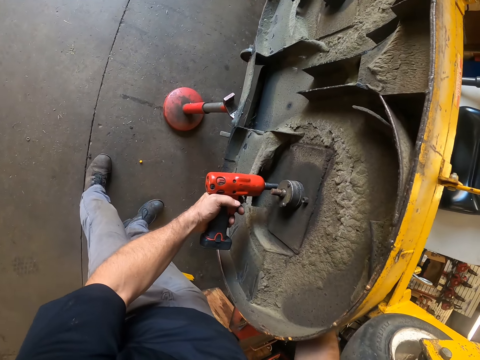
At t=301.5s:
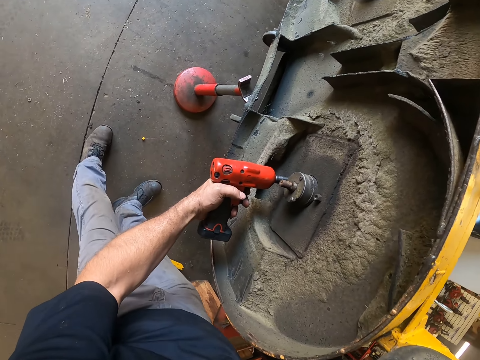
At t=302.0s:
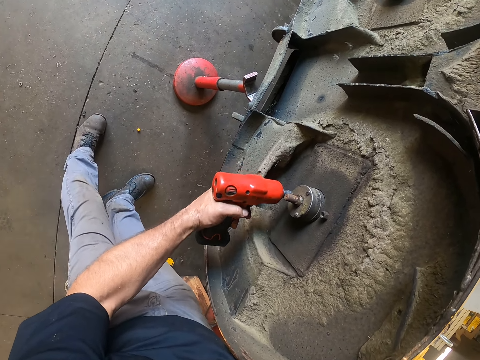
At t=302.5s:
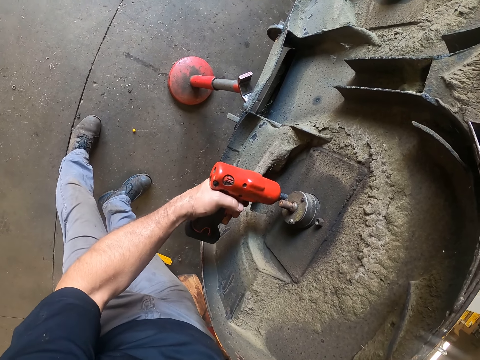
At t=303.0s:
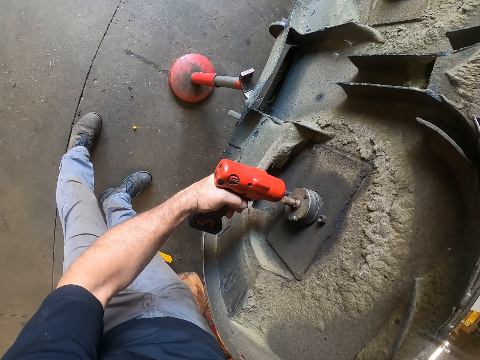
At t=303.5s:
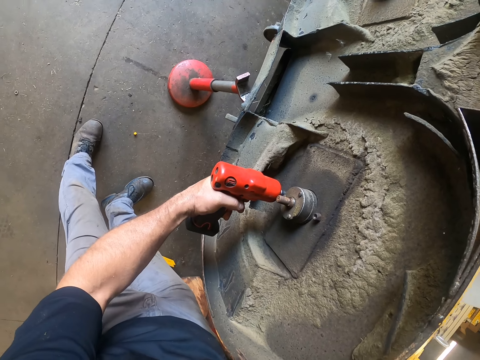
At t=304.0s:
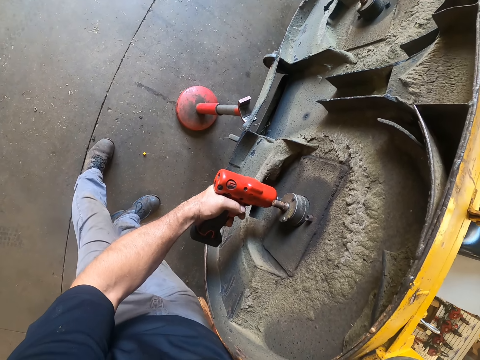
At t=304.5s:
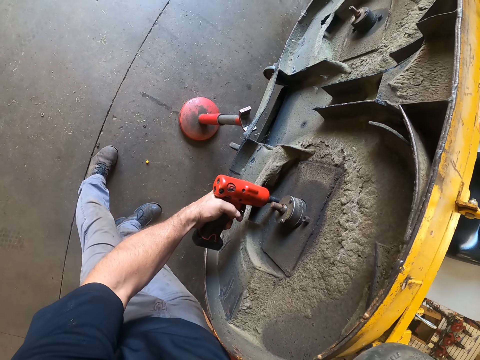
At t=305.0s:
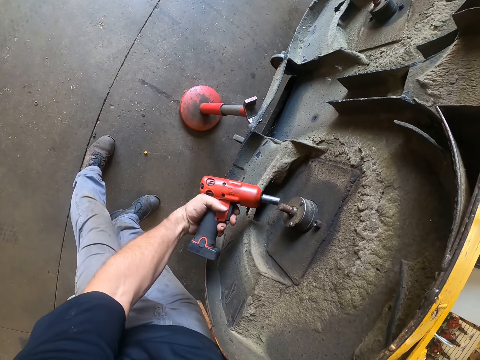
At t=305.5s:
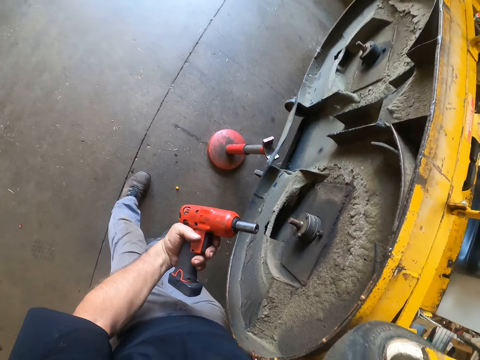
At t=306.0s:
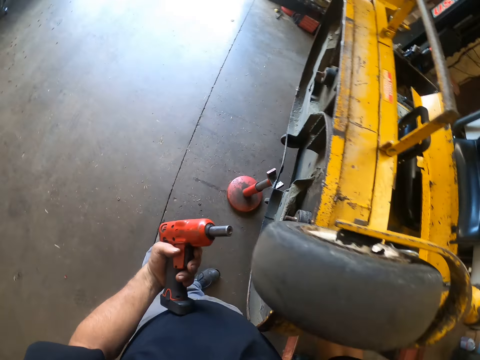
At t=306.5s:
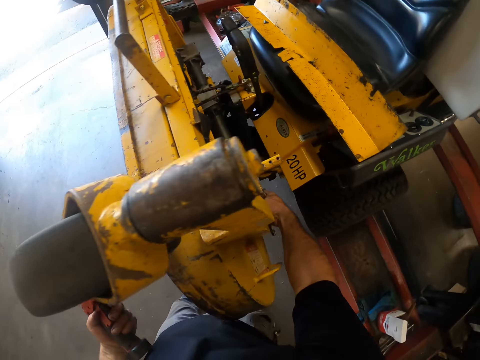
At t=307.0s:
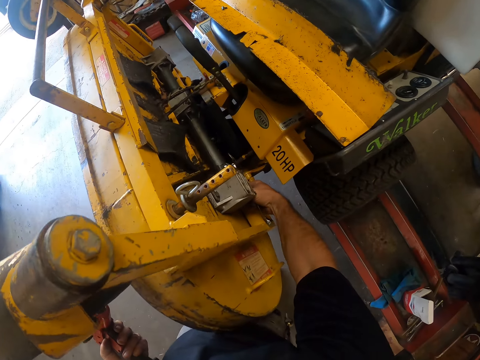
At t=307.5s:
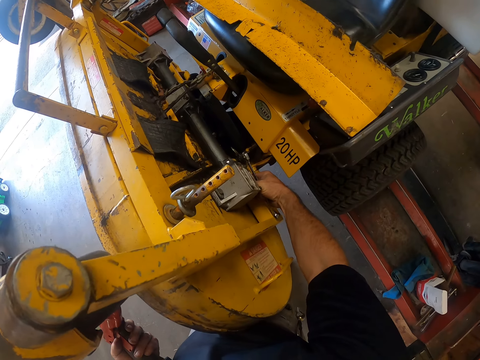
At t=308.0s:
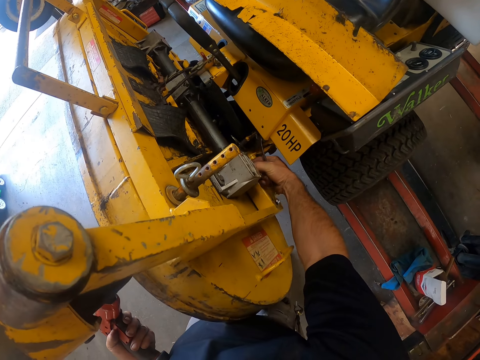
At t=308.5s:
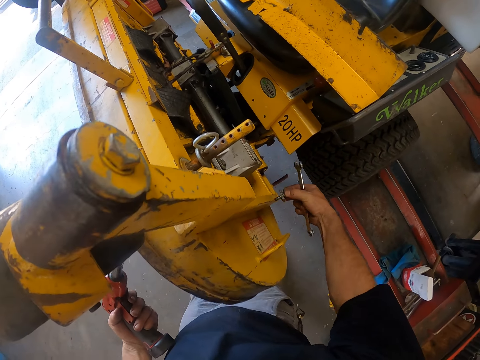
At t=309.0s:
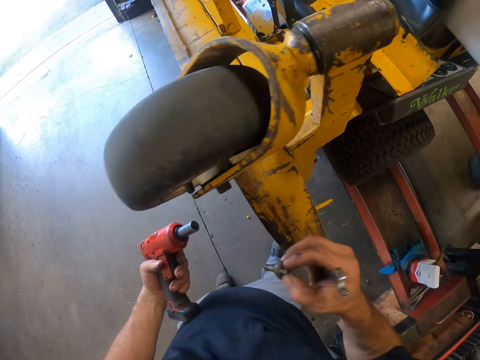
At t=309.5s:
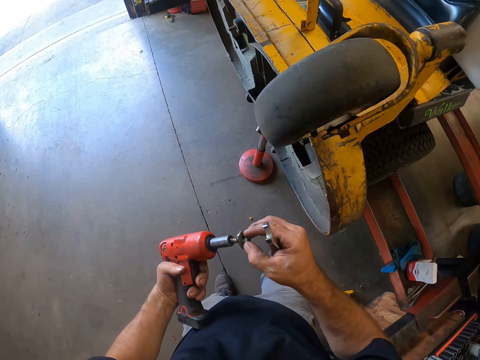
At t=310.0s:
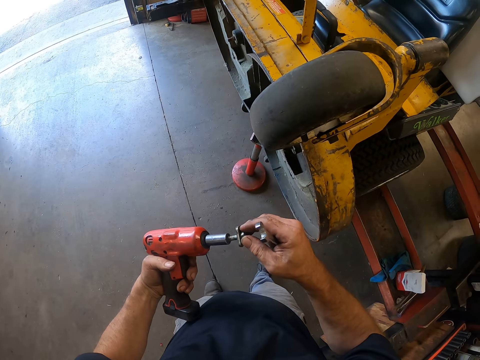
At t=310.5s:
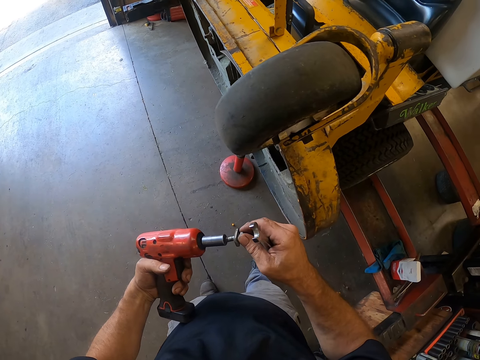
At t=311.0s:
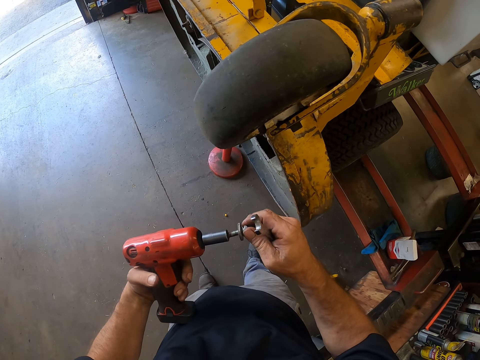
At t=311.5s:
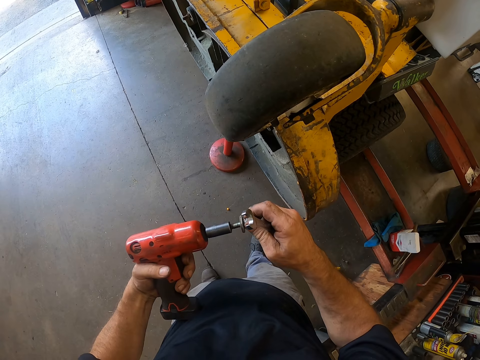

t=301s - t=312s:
The camera wearer unscrews another bolt from under the lawnmower deck with the impact wrench in his left hand. He pulls out the bolt from the lawnmower deck with his right hand. He puts the bolt in his right hand on the impact wrench in his left hand.

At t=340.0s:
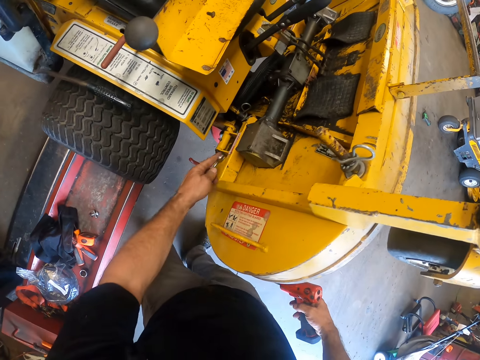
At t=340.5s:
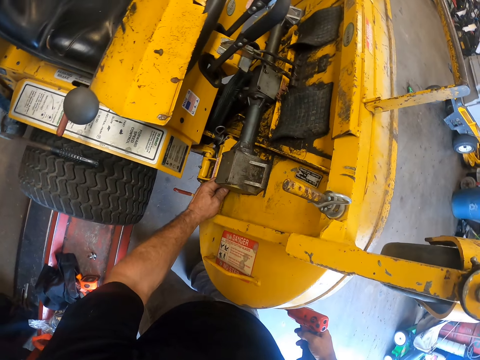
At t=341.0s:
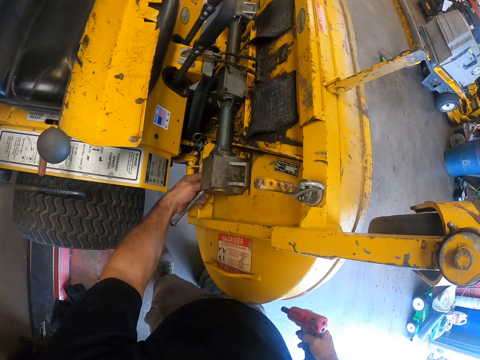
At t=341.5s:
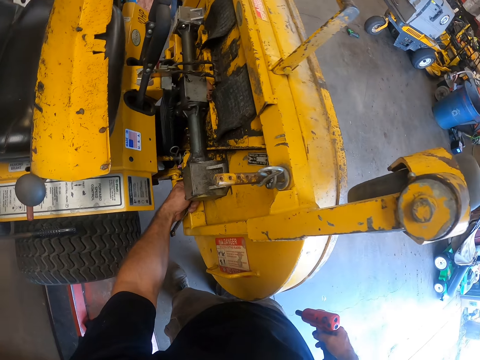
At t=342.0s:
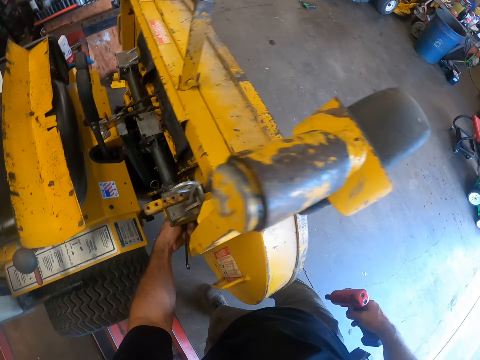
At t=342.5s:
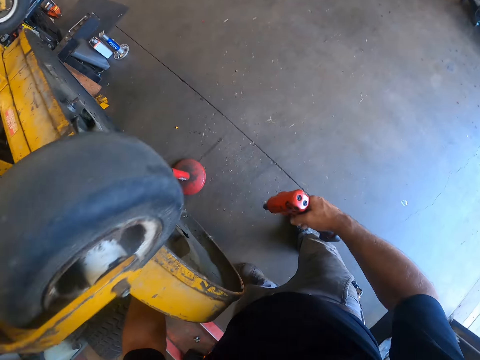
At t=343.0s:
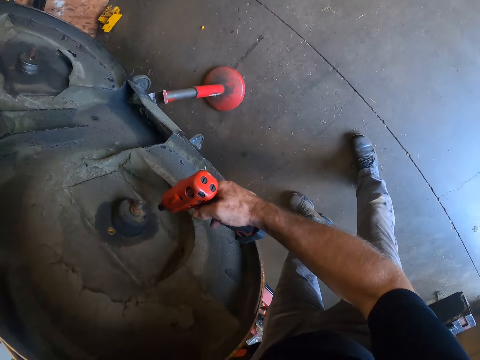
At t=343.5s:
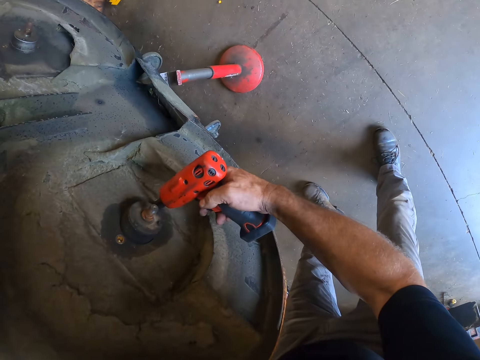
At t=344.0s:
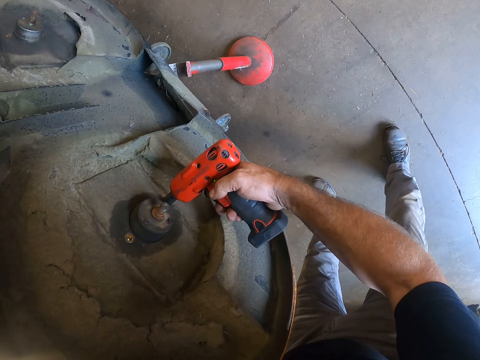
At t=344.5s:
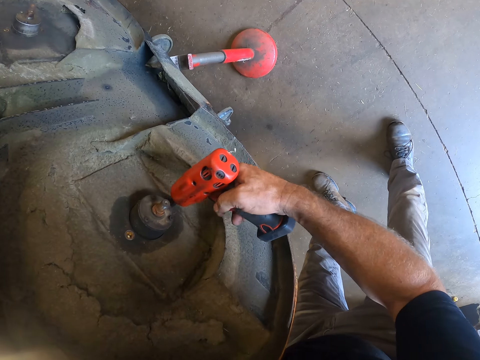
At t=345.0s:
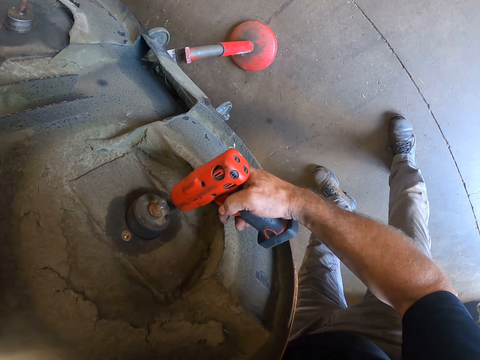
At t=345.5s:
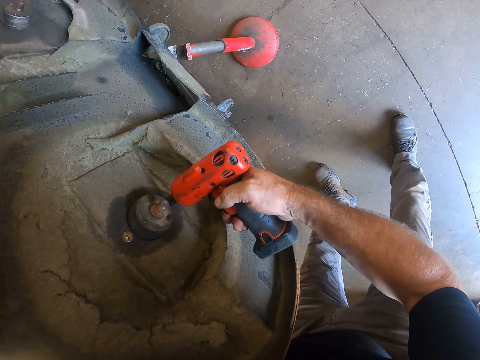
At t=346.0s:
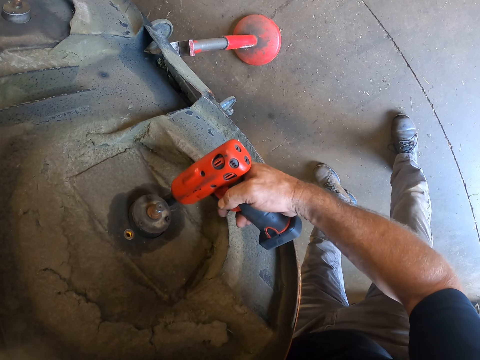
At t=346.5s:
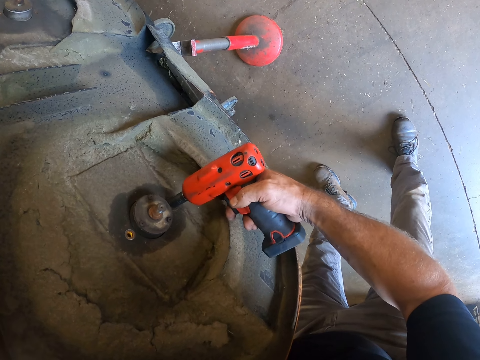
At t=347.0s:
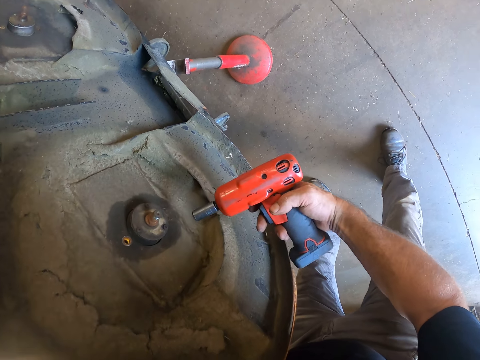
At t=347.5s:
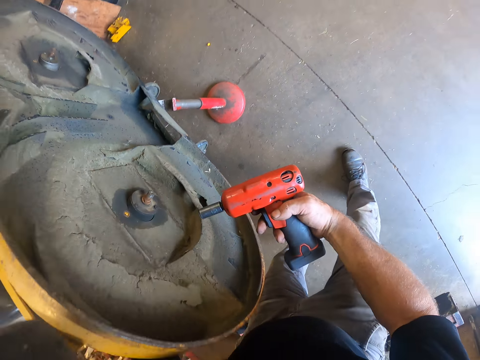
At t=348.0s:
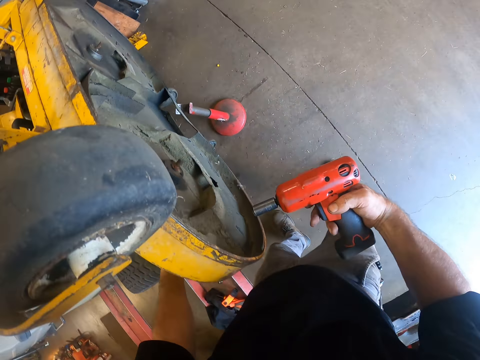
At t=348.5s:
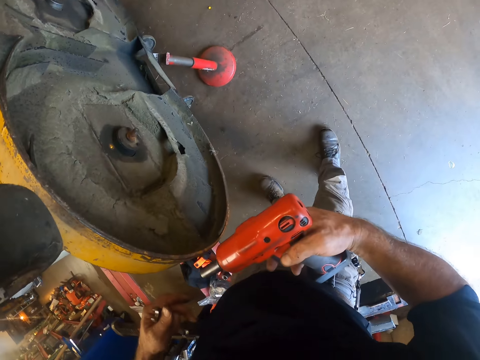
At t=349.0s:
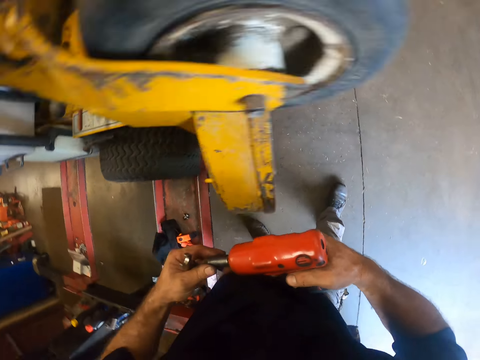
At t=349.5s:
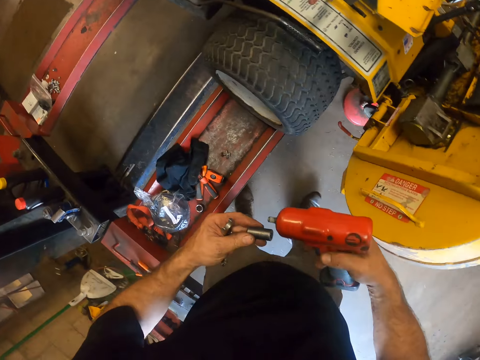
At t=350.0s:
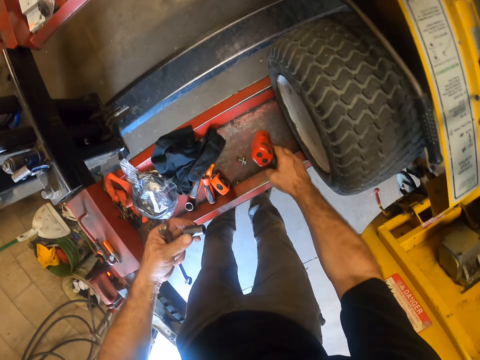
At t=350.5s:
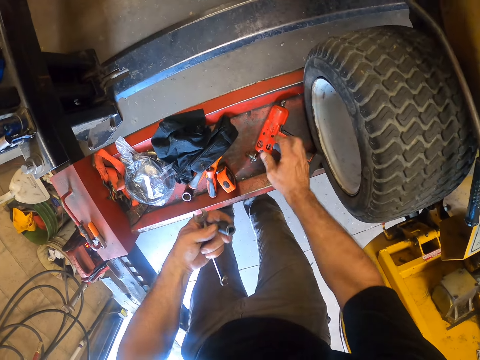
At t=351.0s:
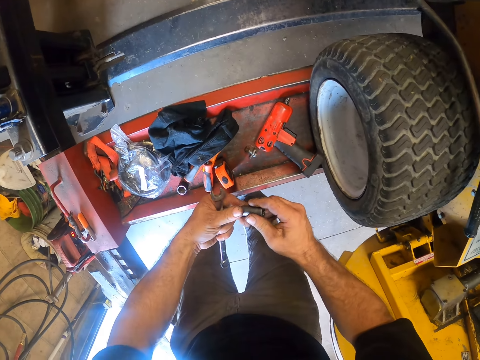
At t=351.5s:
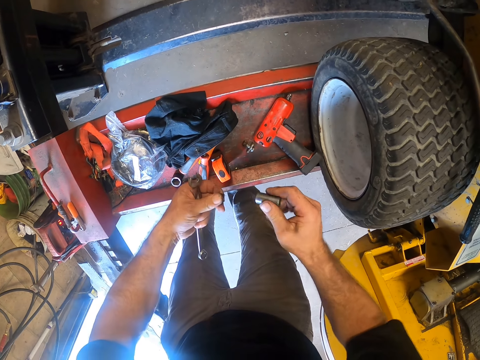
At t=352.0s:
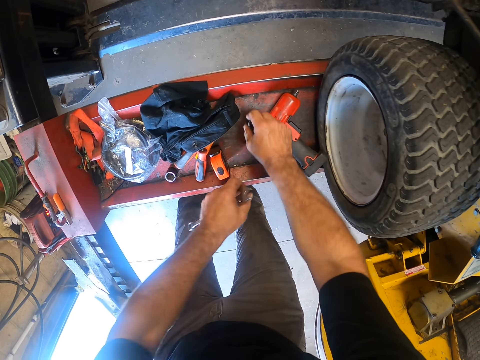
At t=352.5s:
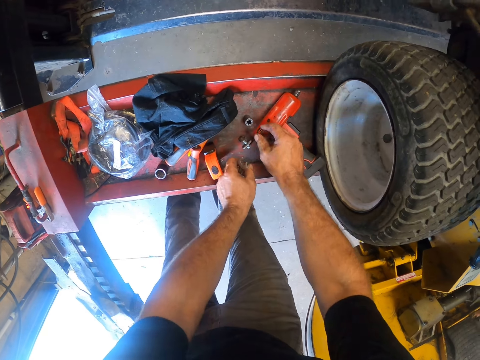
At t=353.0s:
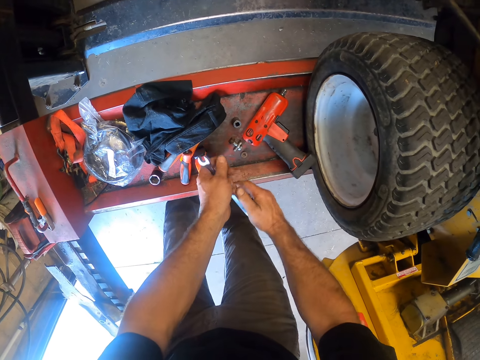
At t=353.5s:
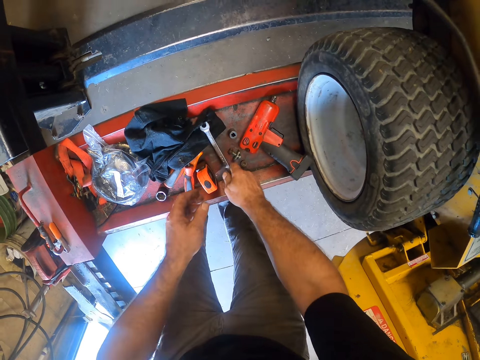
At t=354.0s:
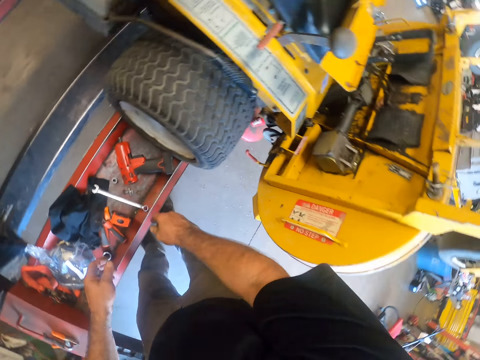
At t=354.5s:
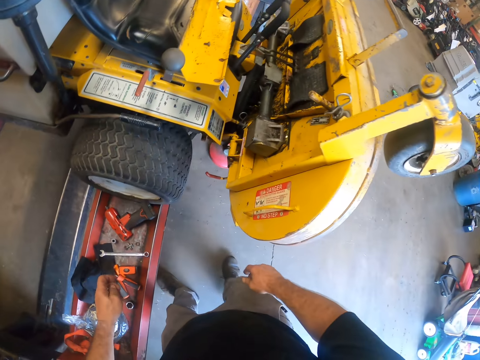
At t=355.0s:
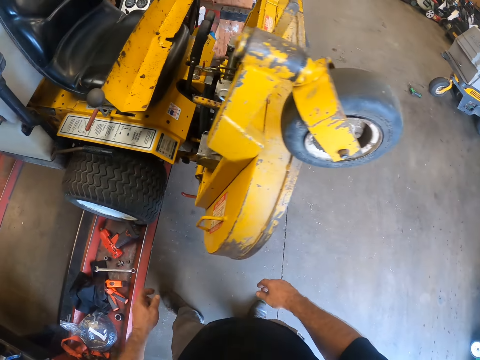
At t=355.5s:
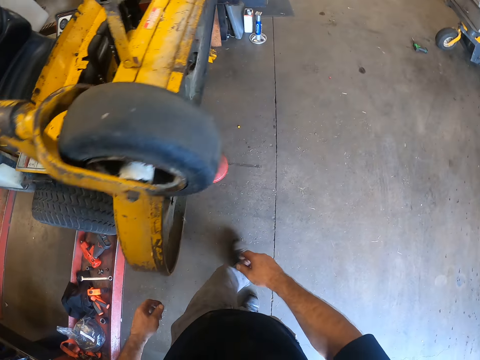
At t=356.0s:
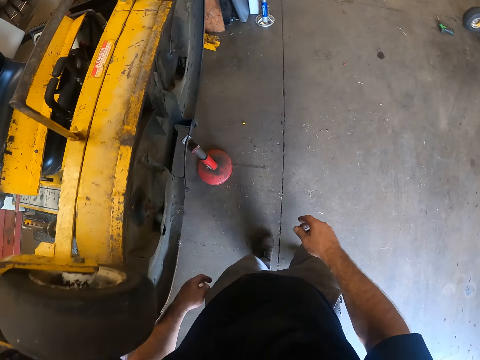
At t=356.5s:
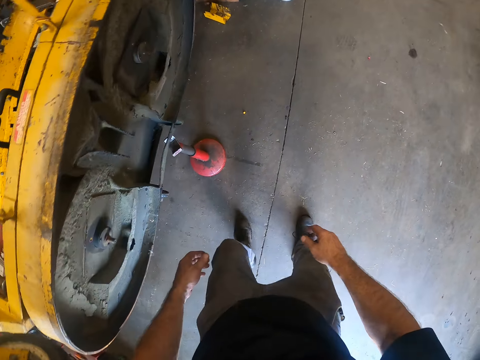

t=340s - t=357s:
The camera wearer unscrews a screw from the lawnmower deck with the wrench in his left hand. He unscrews a bolt from under the lawnmower deck with the impact wrench in his right hand. He detaches the wrench head with his left hand from the impact wrench in his right hand. He drops the impact wrench on the auto lift with his right hand. He detaches the bolt from the impact wrench with his left hand. He drops the wrench head on the auto lift with his right hand. He drops the bolt on the auto lift with his left hand. He holds the wrench with his right hand. He drops the wrench on the auto lift with his right hand. He walks in the workshop.
